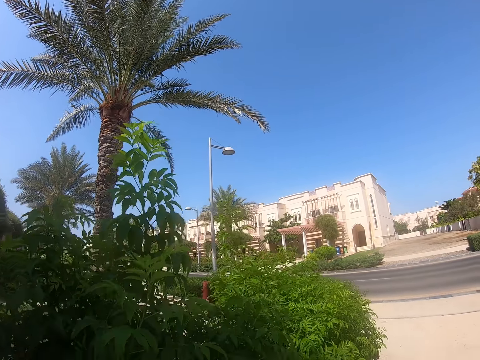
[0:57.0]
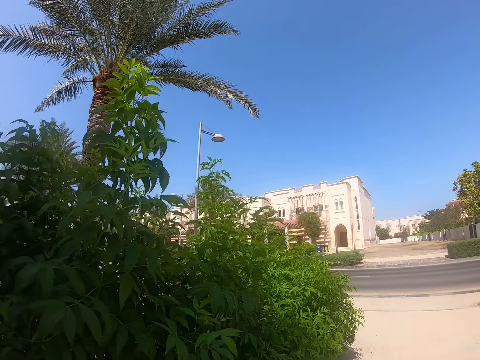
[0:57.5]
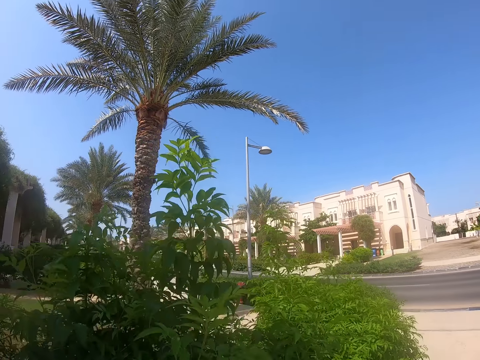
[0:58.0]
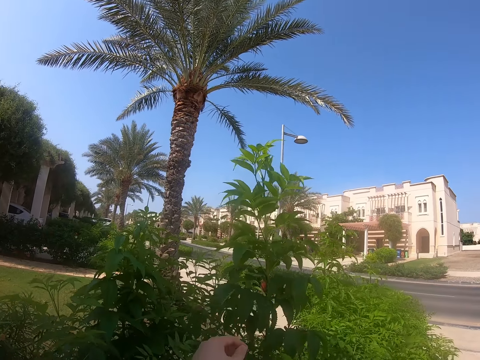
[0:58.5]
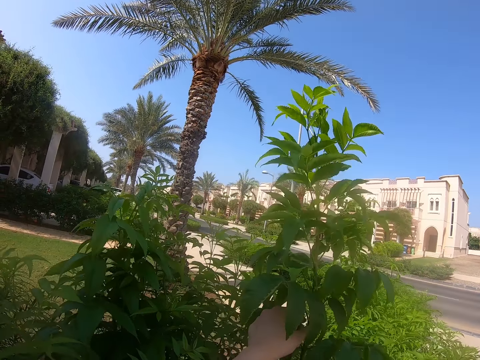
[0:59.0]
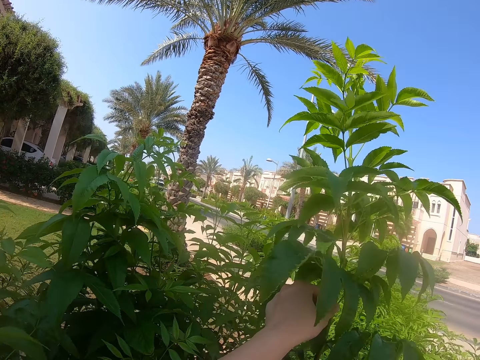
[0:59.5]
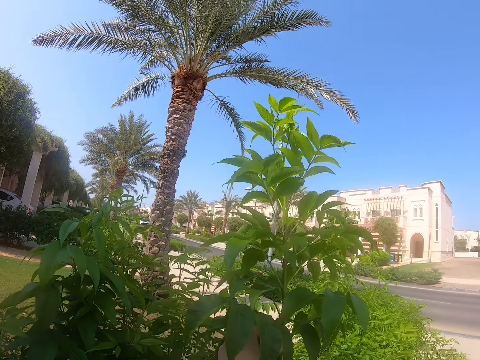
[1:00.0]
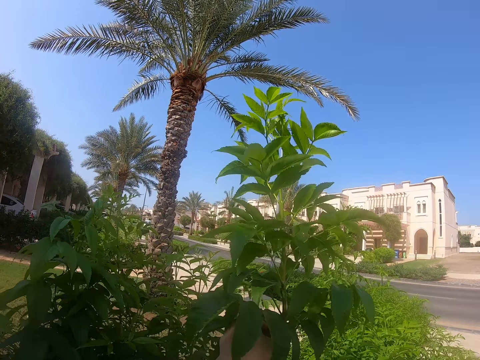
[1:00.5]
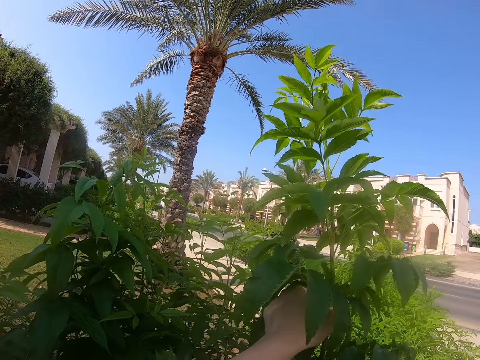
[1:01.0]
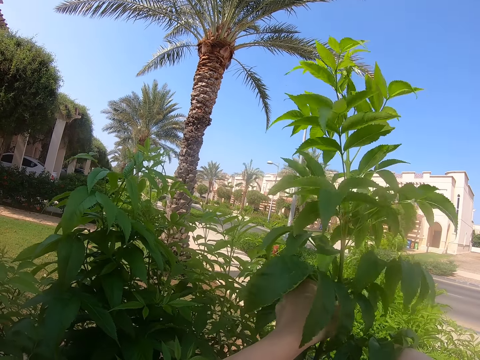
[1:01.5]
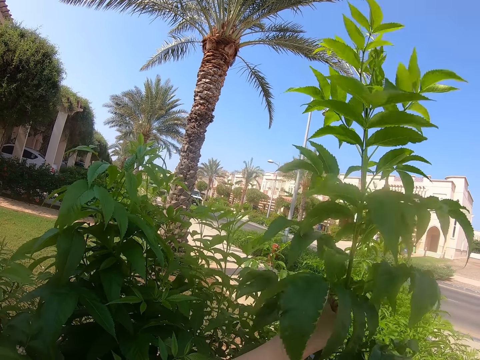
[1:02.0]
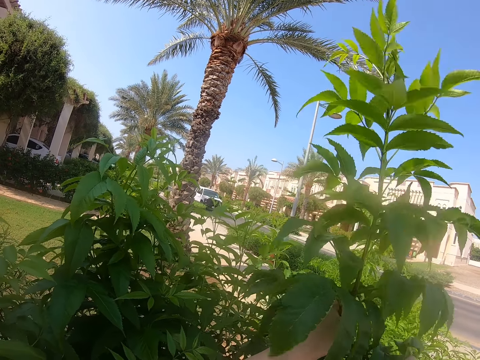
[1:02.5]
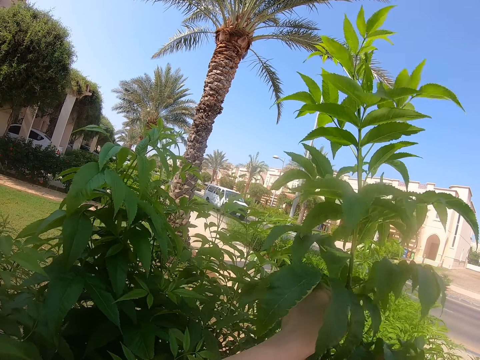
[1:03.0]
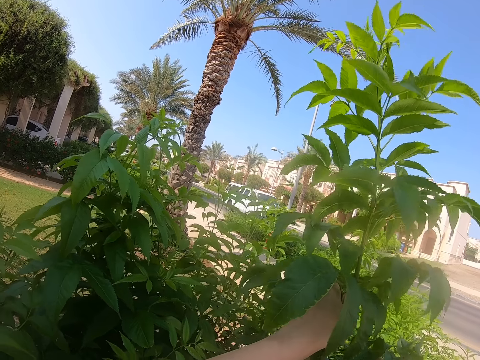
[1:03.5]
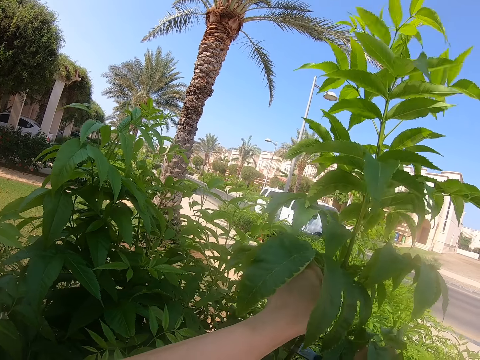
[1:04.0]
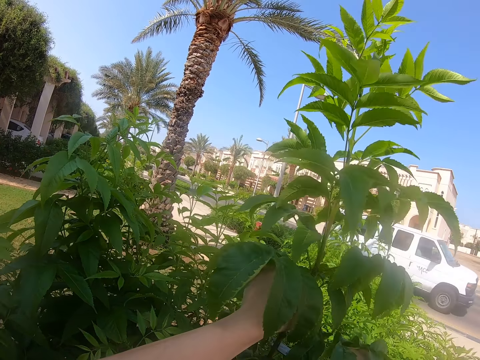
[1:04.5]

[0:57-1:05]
The camera wearer uproots the plants with shears.

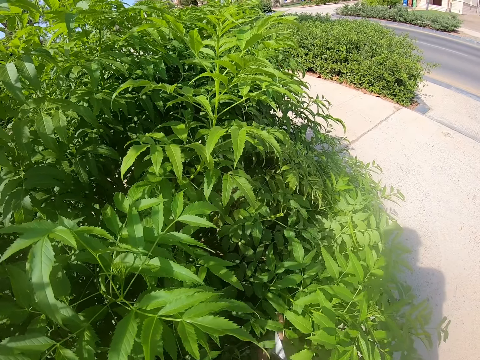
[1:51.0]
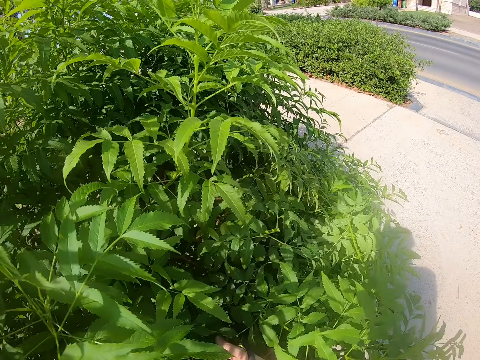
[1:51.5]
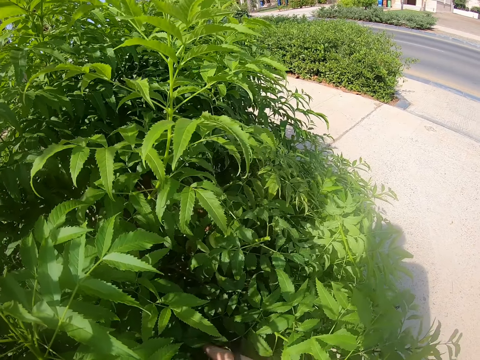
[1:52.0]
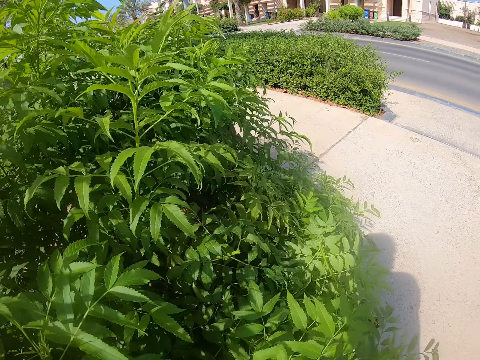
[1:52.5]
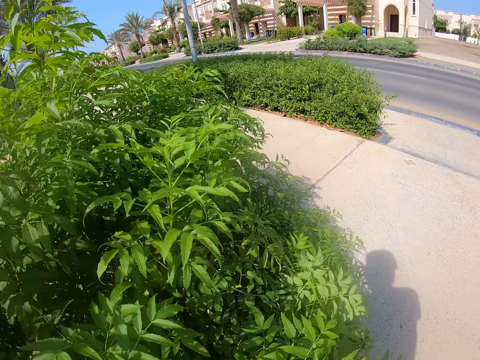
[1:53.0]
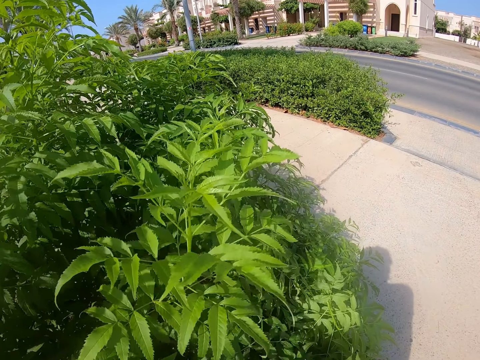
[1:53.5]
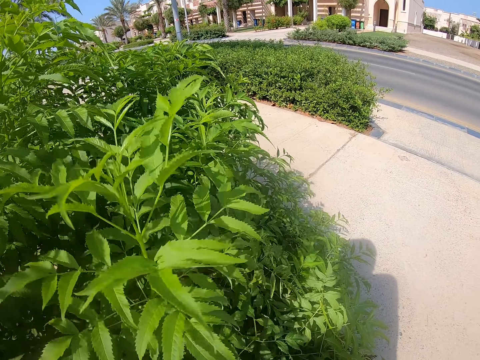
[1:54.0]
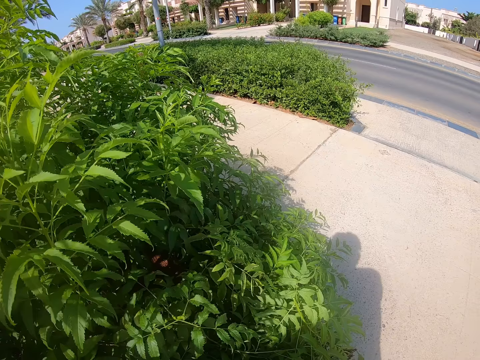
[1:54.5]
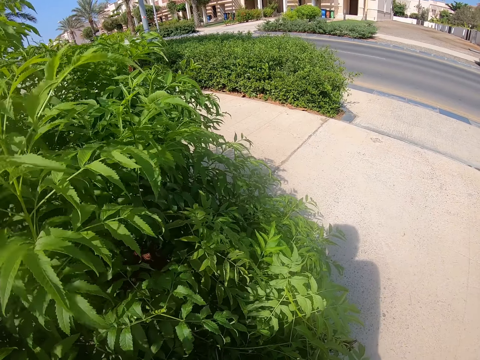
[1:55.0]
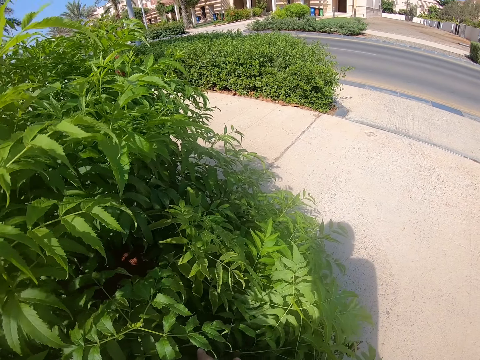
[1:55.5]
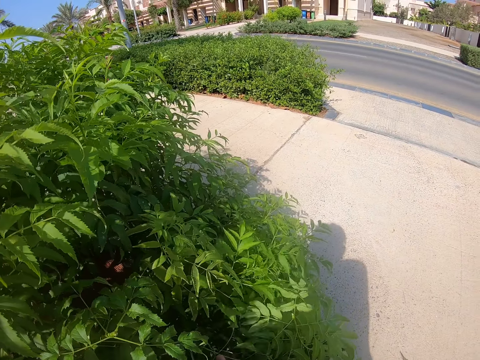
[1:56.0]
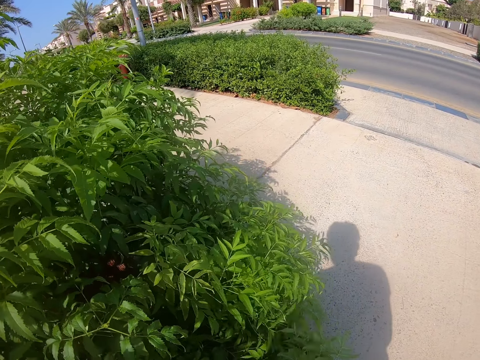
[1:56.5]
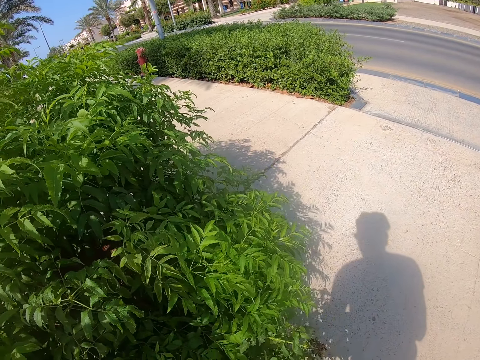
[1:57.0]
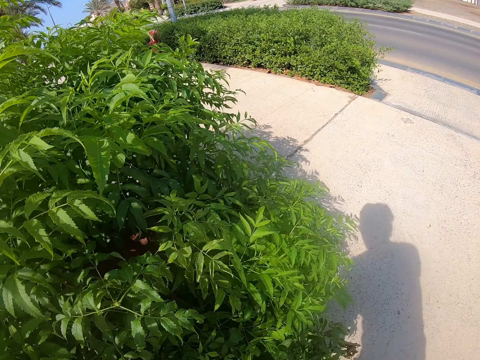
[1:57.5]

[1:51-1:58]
The camera wearer trims the flower with the scissors.

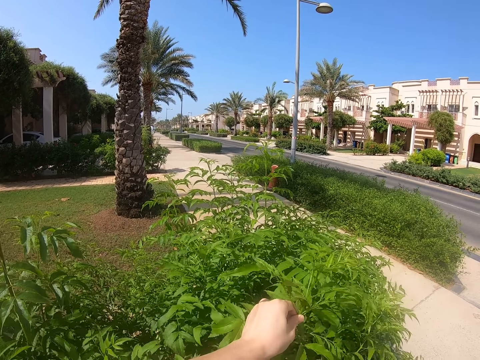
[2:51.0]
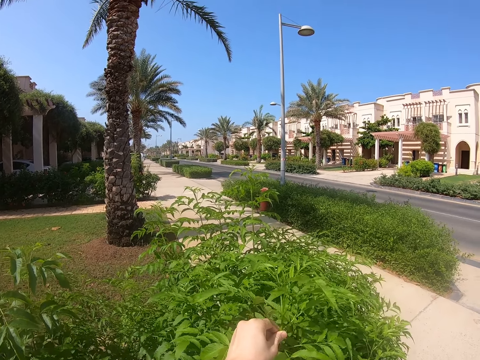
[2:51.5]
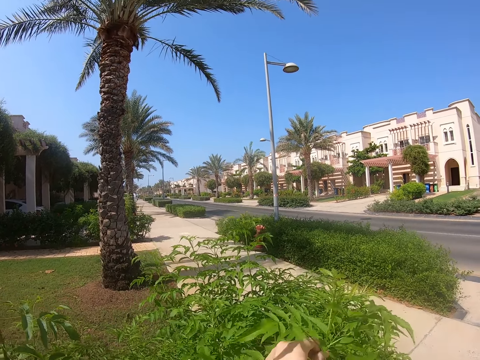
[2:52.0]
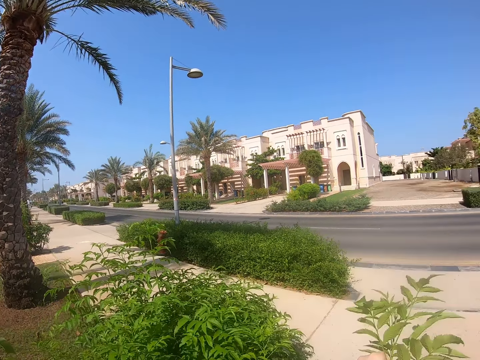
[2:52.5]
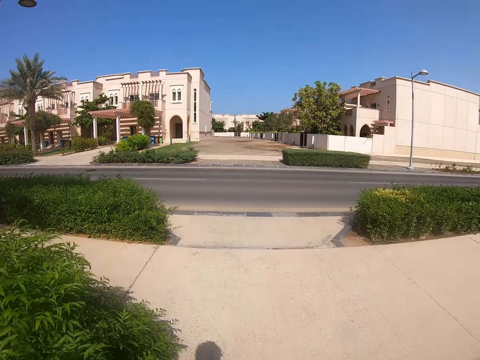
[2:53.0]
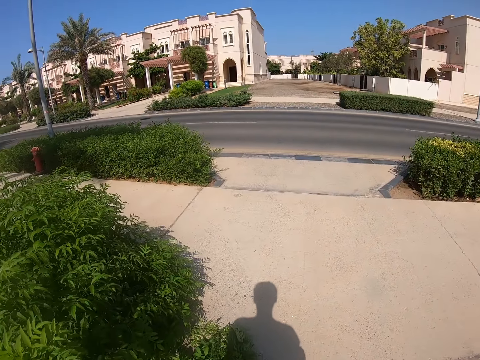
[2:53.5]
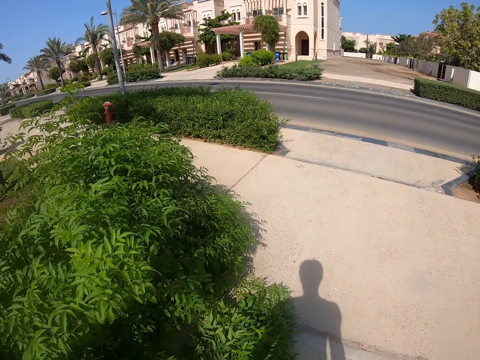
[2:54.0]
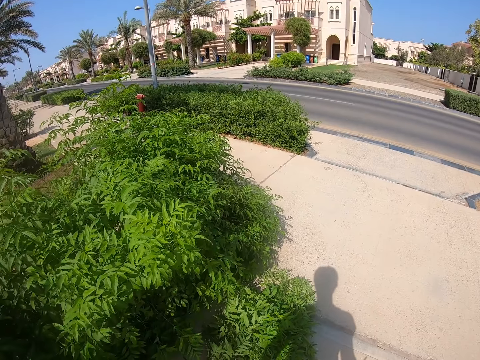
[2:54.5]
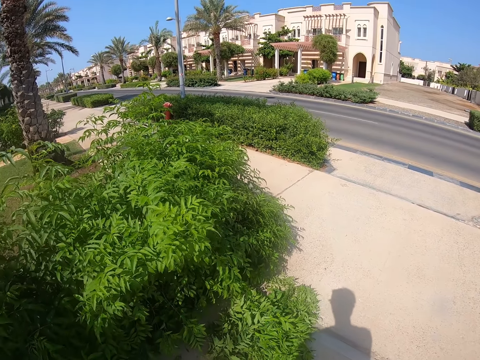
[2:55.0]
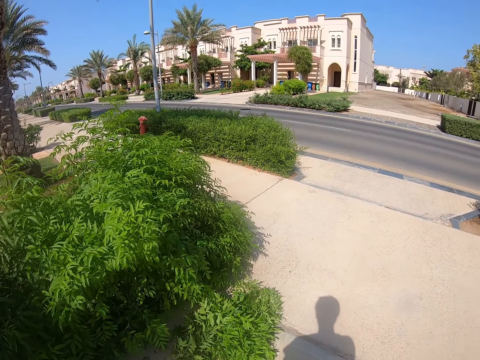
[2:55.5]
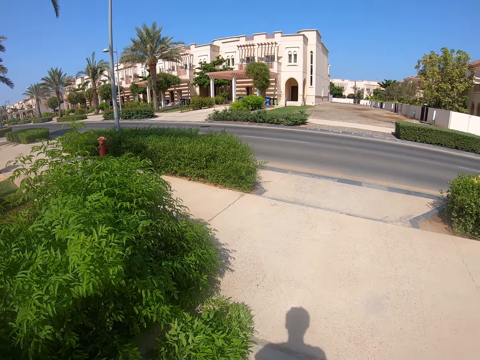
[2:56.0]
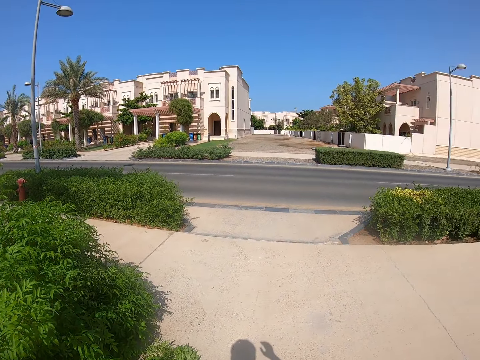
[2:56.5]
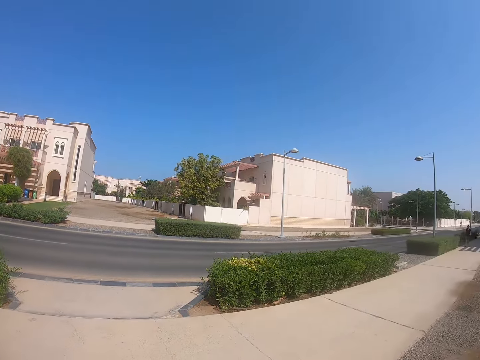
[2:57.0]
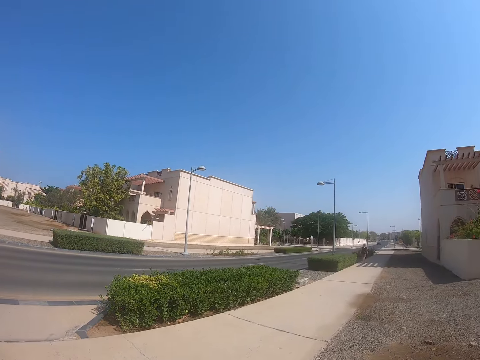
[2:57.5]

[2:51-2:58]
The camera wearer looks around the compound.
